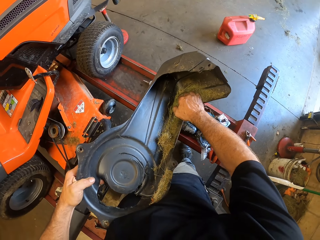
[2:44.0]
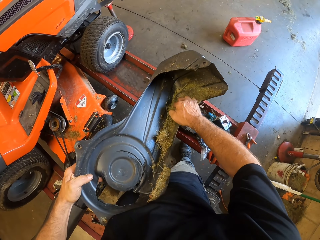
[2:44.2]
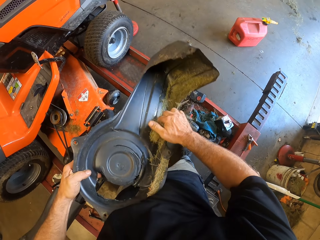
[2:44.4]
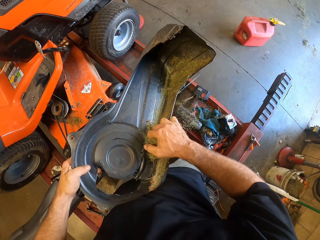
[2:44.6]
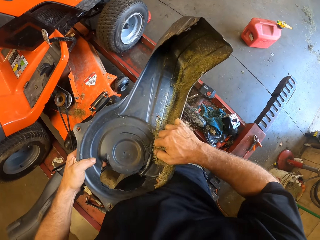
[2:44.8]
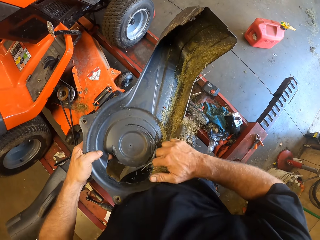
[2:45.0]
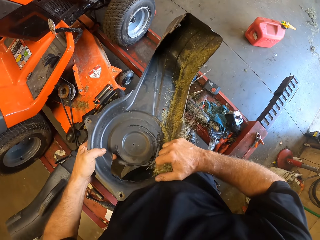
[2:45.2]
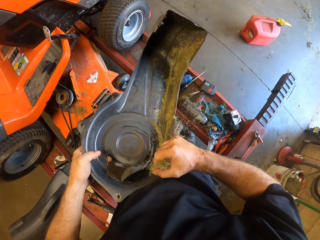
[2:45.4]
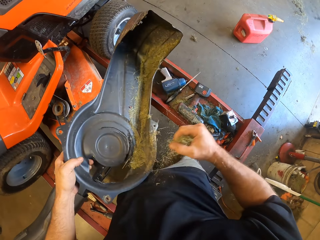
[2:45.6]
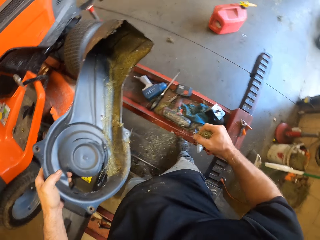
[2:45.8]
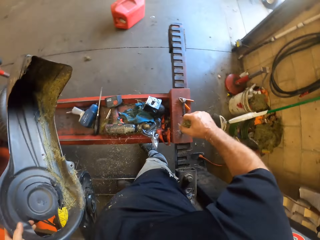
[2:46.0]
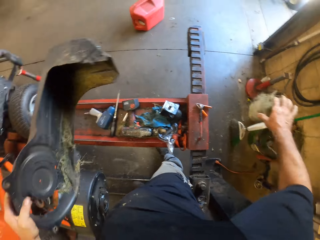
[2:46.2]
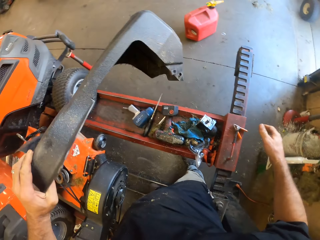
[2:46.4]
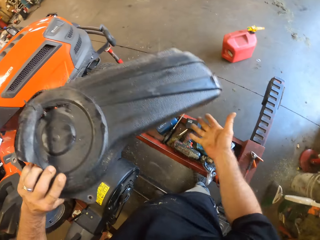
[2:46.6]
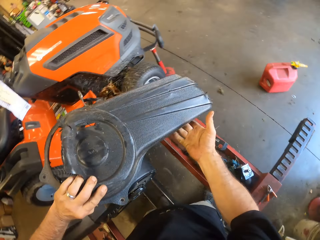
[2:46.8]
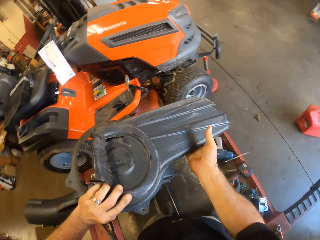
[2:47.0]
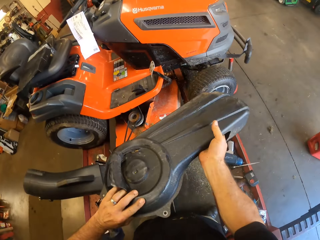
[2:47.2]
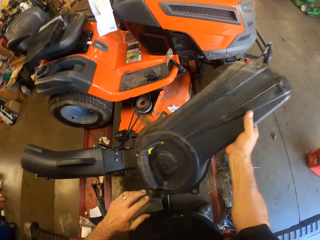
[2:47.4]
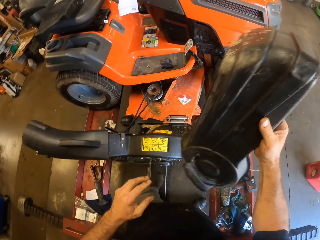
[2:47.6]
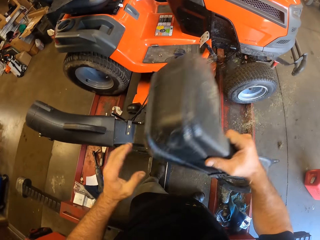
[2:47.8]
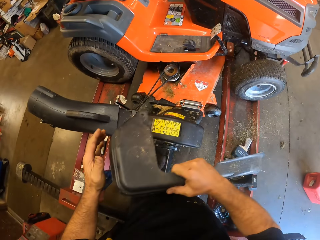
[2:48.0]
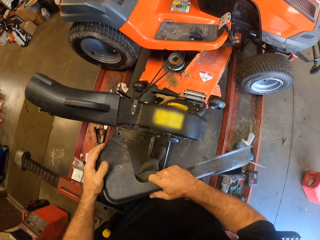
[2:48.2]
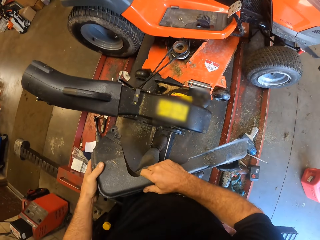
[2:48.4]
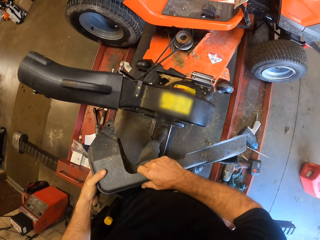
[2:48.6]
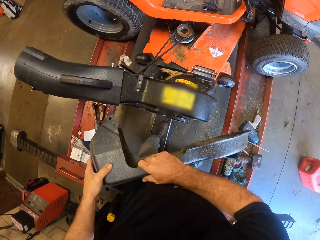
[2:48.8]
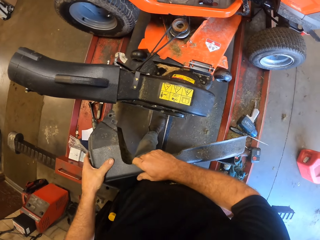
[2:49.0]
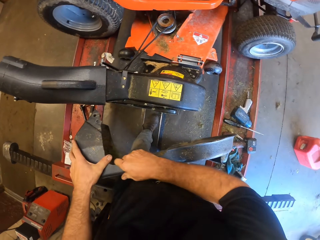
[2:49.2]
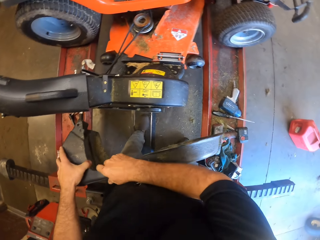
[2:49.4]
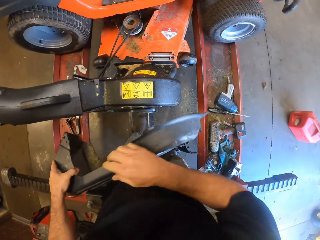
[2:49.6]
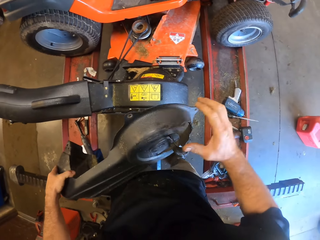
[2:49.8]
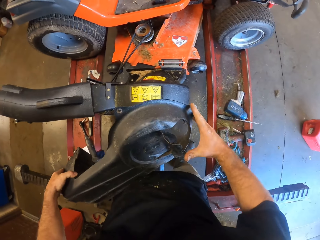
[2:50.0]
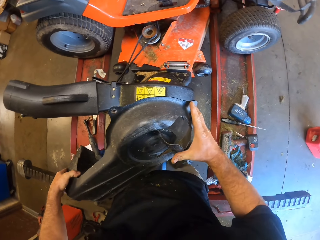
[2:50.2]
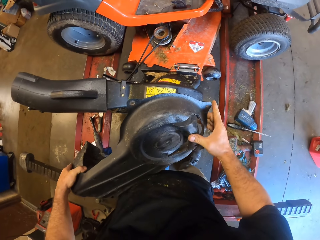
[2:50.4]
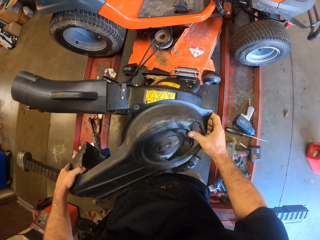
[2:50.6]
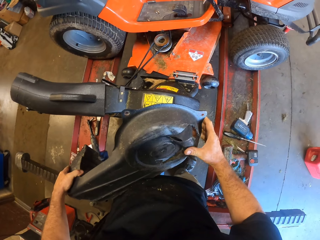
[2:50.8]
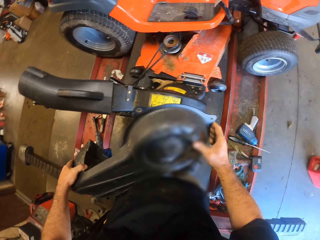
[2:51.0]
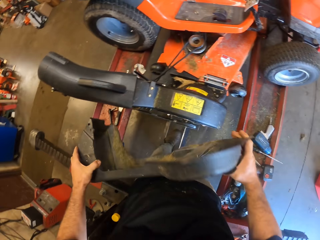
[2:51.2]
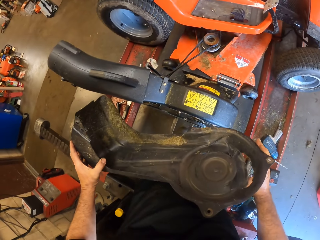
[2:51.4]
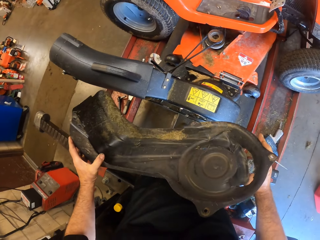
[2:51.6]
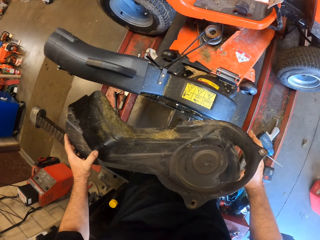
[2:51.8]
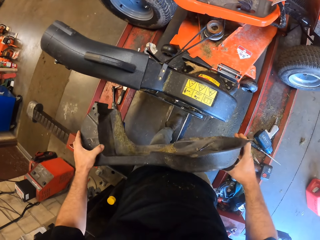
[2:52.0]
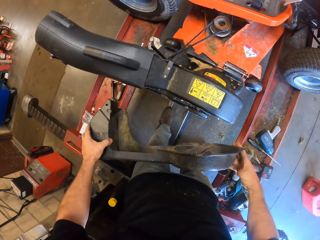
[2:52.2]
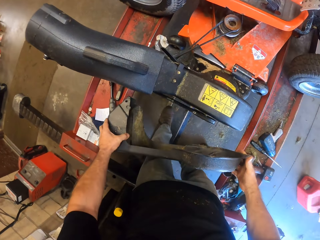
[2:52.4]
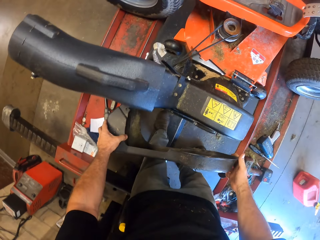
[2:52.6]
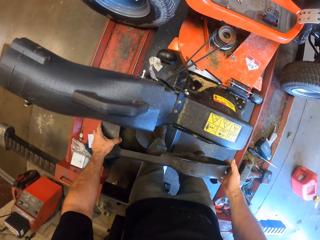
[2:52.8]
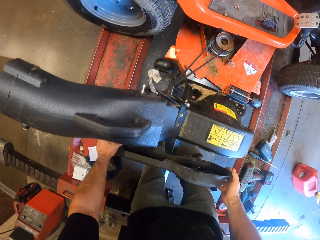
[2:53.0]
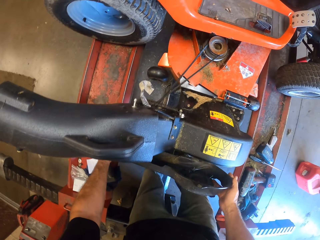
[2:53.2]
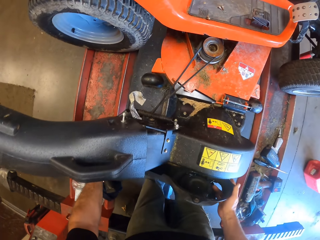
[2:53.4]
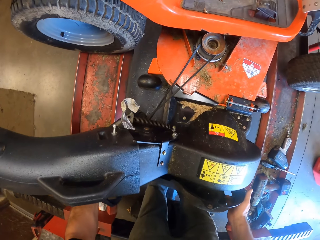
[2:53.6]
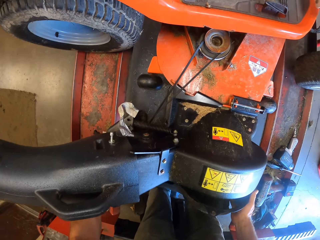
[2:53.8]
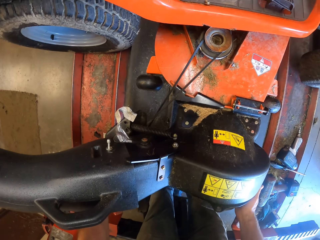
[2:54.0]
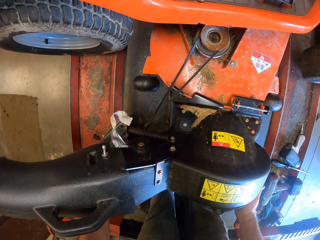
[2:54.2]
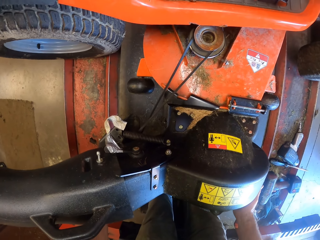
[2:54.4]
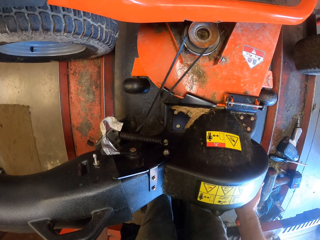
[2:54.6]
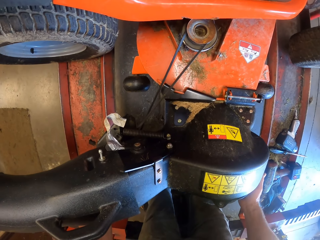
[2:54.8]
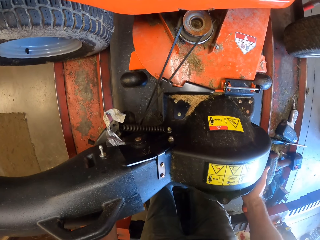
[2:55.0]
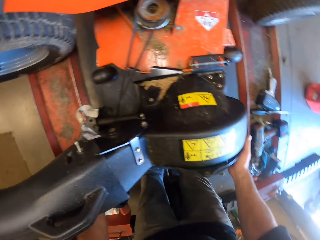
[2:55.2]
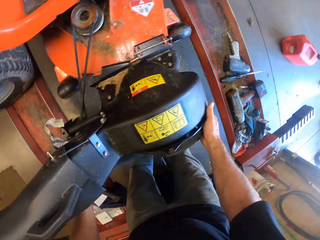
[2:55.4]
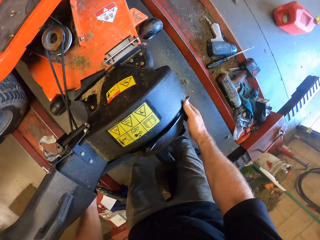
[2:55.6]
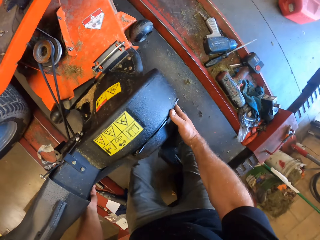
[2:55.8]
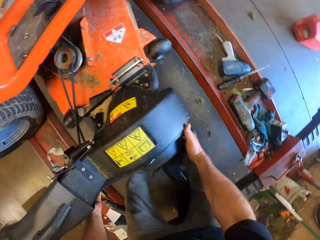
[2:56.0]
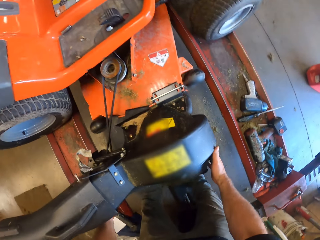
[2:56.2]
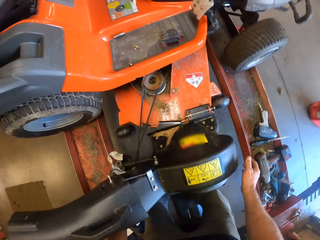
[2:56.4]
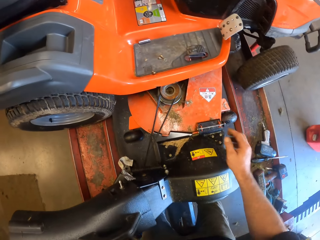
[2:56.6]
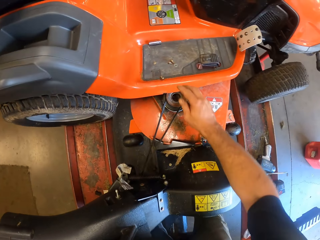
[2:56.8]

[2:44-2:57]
The camera wearer removes hay from a lawn mower spare part. They put the hay in a bucket. They hold the lawn mower spare part. They fix the cover of the waste passage container of the mower.

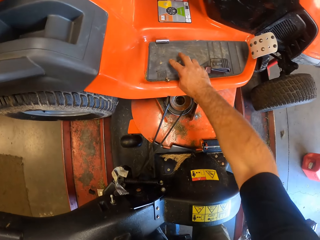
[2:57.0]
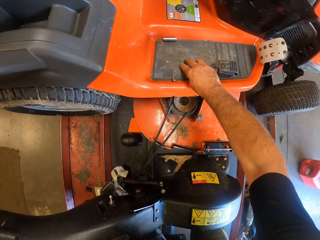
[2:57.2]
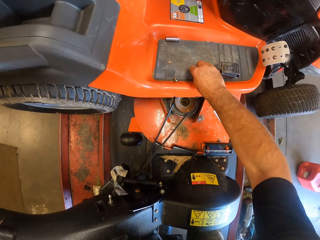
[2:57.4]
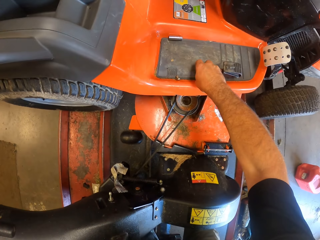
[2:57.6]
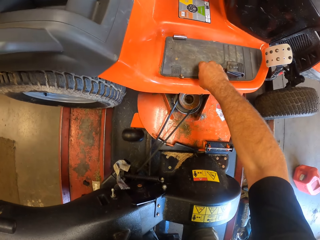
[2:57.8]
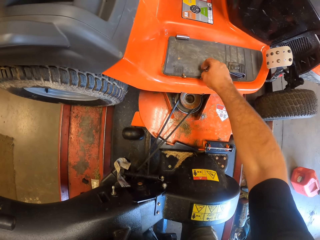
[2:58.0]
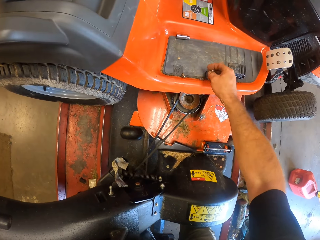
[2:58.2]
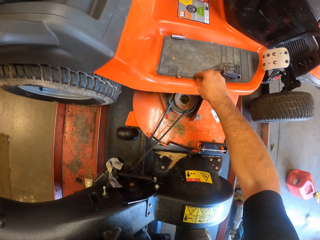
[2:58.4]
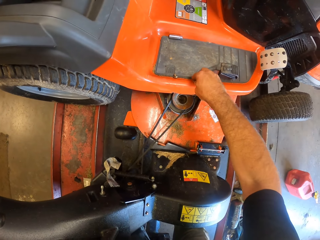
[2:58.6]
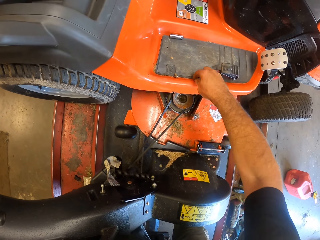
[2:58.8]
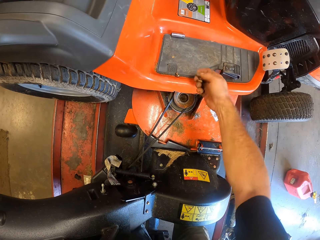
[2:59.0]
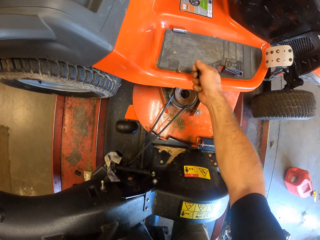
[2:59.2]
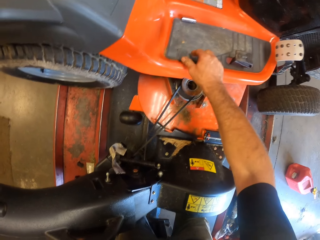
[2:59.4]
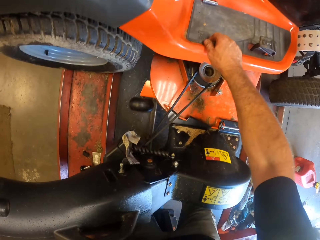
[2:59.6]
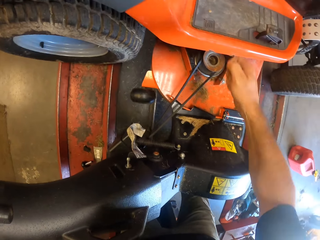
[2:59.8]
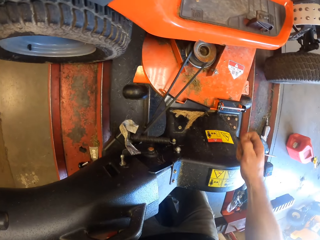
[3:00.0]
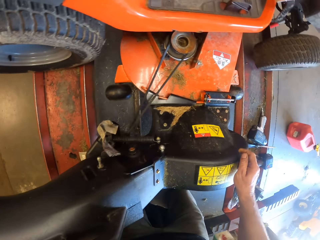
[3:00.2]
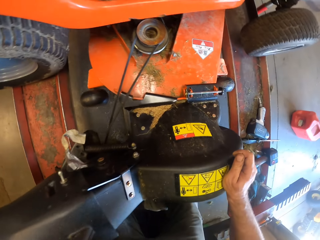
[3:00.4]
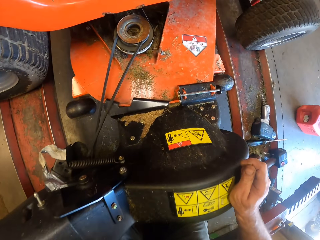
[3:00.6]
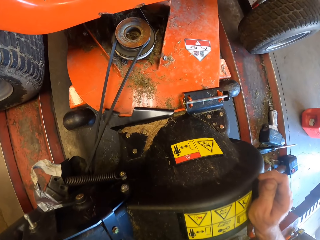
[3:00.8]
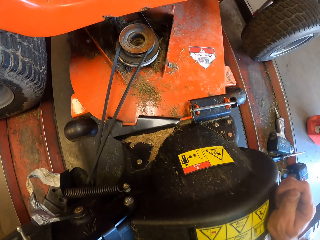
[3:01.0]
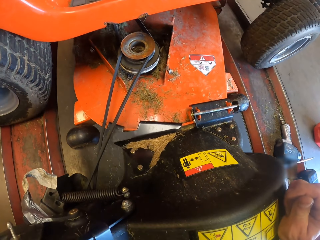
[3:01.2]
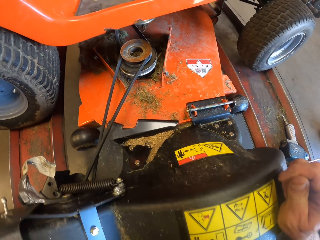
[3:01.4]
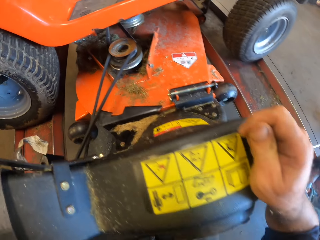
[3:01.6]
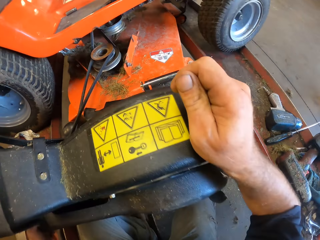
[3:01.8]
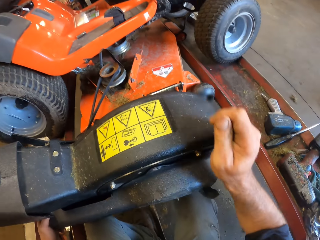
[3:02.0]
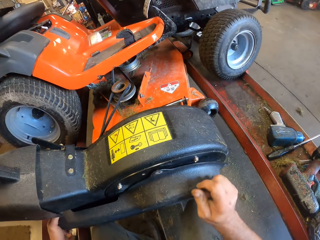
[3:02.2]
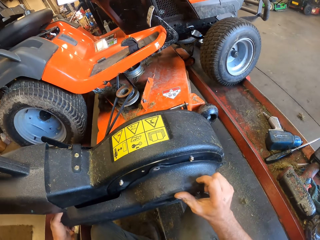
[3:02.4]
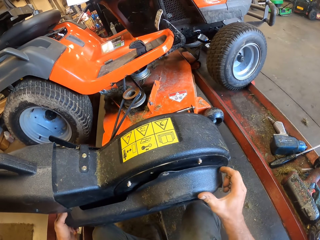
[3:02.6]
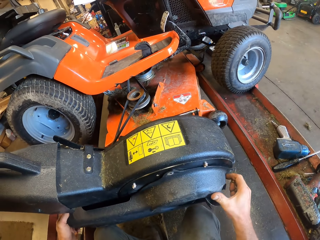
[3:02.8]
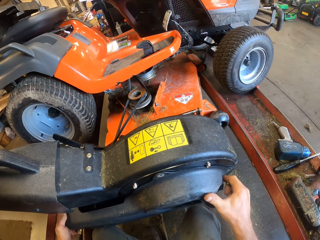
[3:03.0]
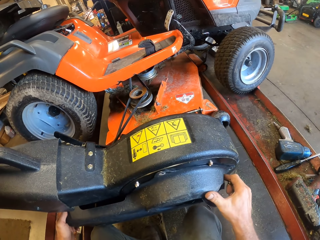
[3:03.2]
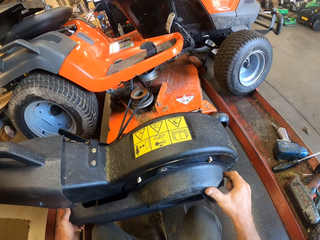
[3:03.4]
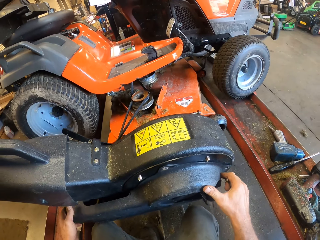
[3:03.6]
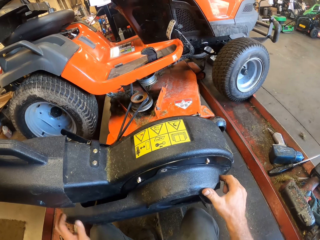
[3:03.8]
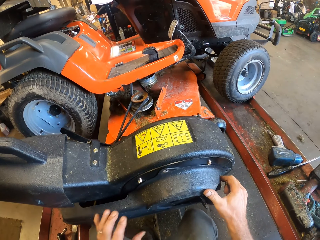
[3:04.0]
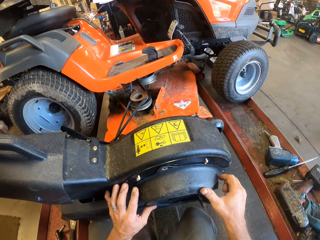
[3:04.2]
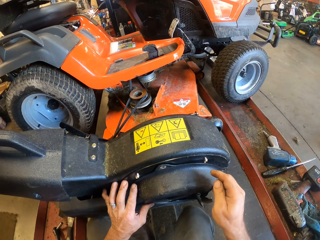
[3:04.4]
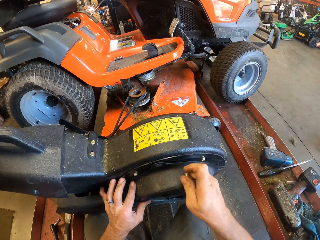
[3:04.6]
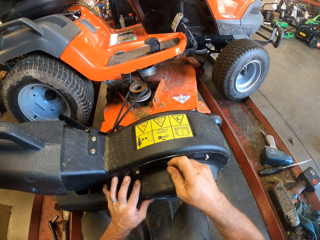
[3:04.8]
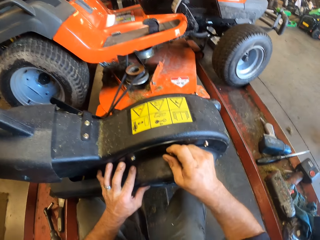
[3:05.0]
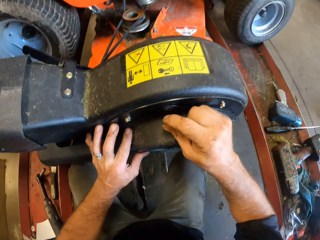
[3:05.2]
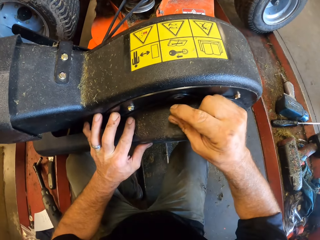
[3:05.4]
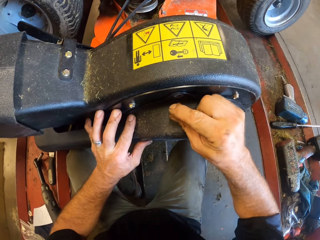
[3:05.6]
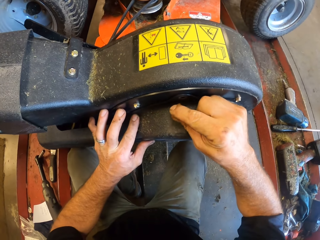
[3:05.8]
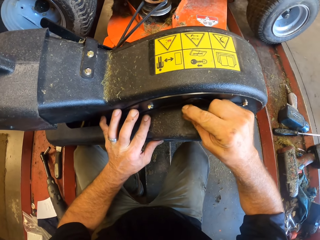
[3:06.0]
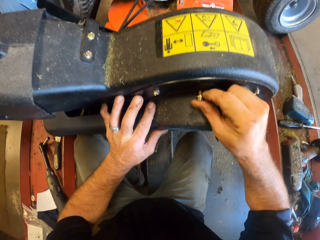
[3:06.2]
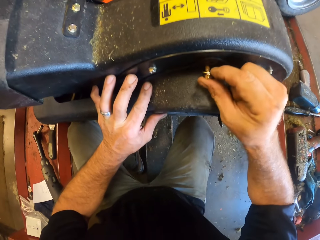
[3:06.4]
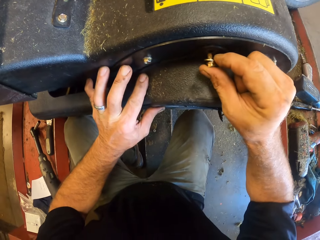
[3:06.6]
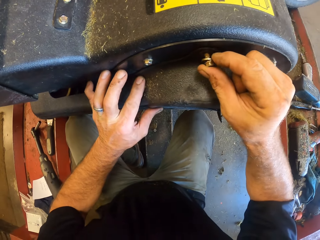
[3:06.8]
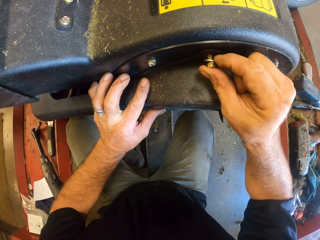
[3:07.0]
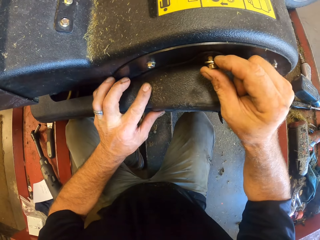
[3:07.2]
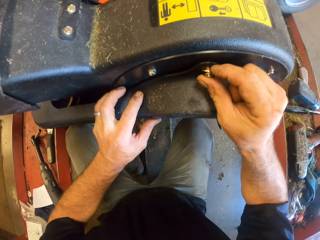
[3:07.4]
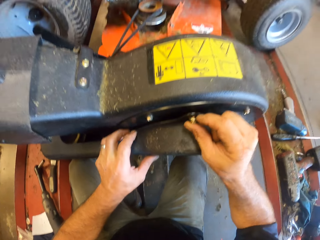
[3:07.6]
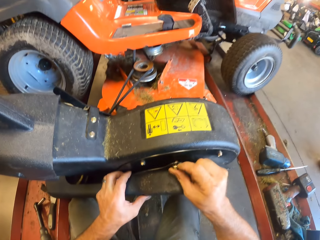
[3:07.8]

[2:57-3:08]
The camera wearer takes the lawn mower pins from the lawn mower machine. He fixes the lawn mower spare part. He screws the waste passage cover with his hand.
